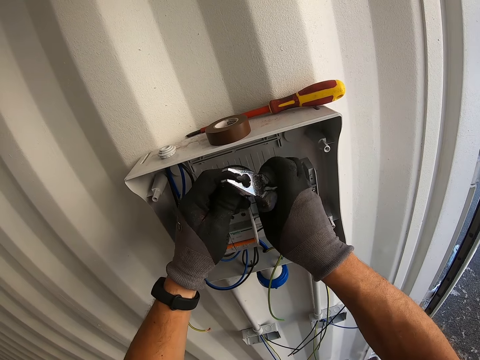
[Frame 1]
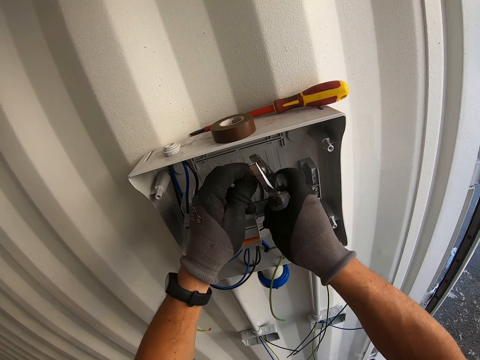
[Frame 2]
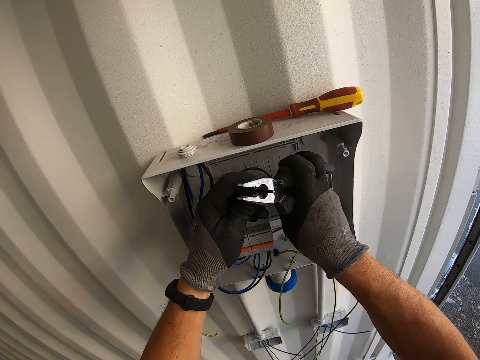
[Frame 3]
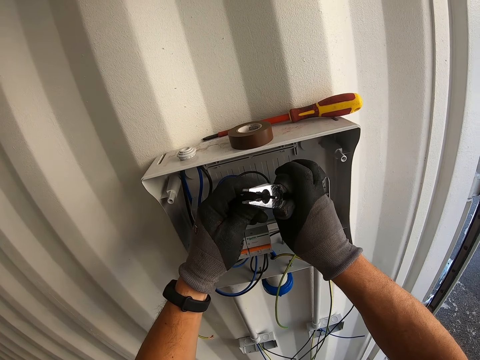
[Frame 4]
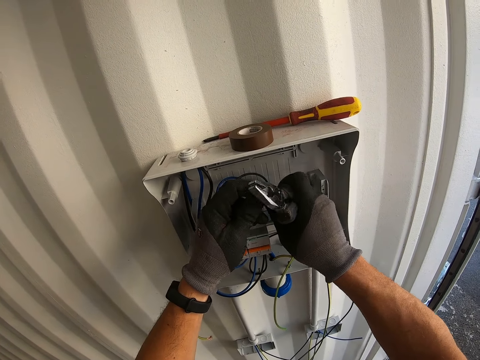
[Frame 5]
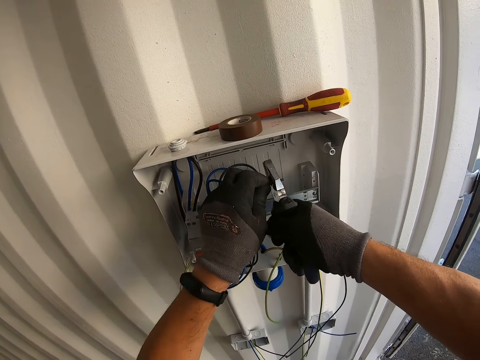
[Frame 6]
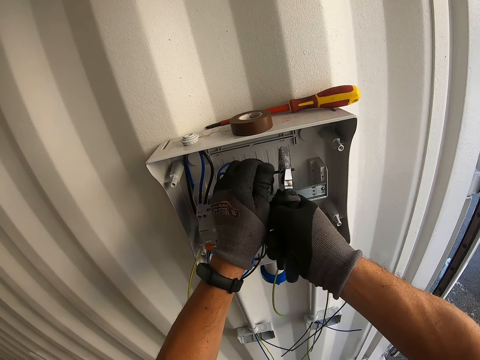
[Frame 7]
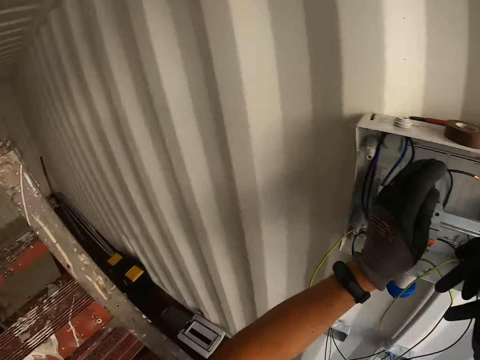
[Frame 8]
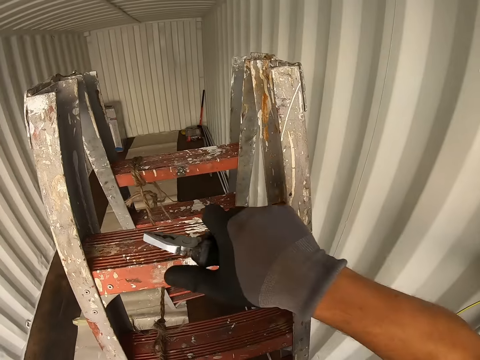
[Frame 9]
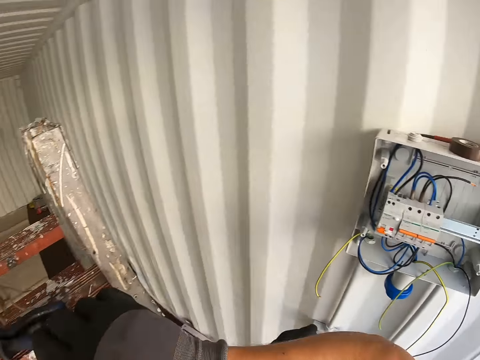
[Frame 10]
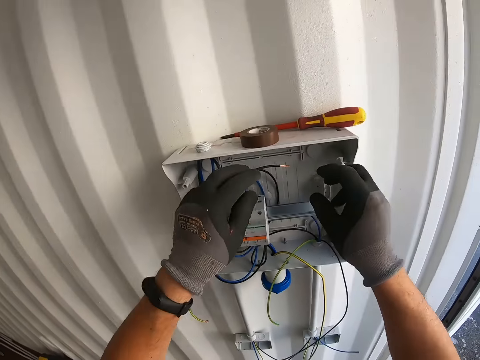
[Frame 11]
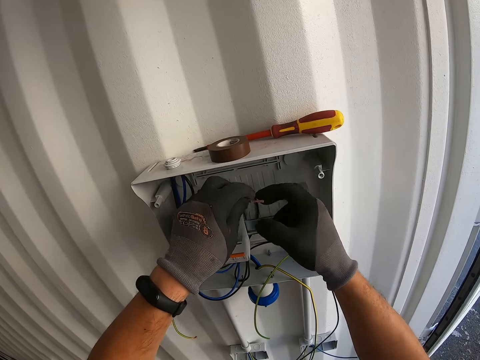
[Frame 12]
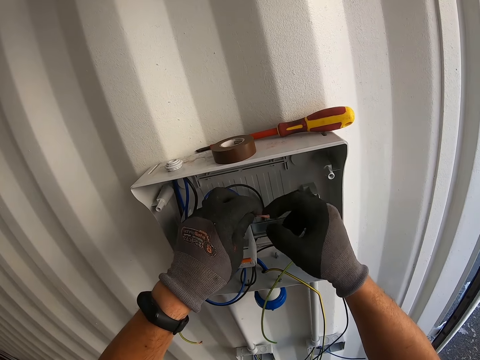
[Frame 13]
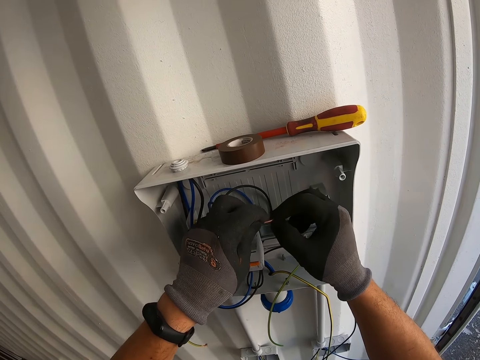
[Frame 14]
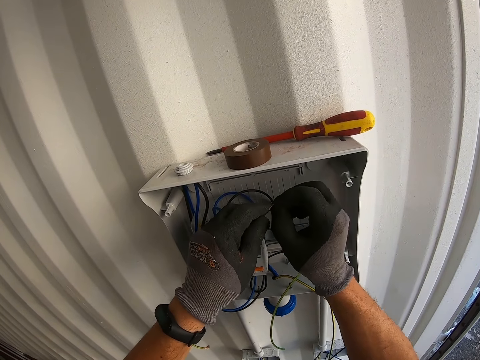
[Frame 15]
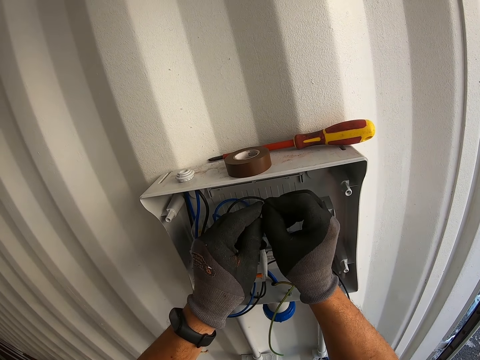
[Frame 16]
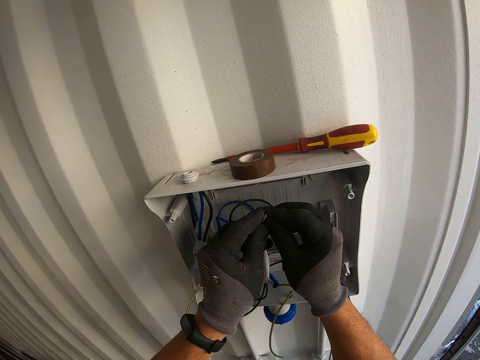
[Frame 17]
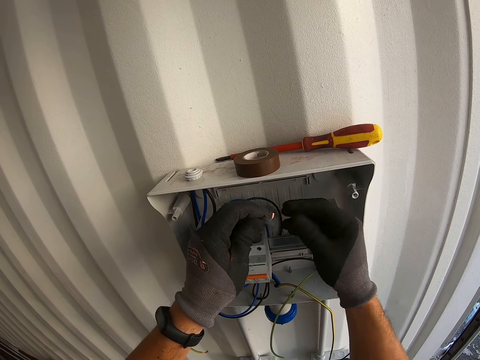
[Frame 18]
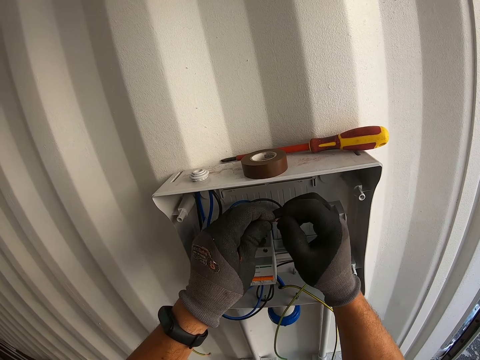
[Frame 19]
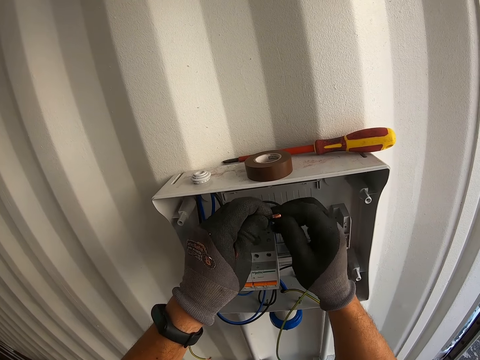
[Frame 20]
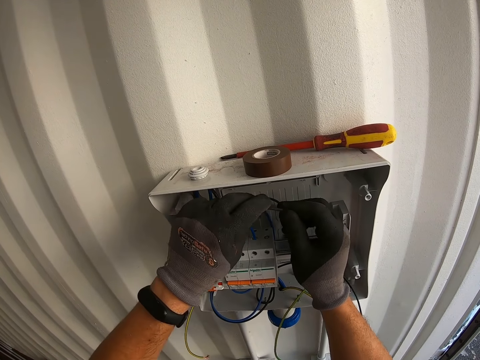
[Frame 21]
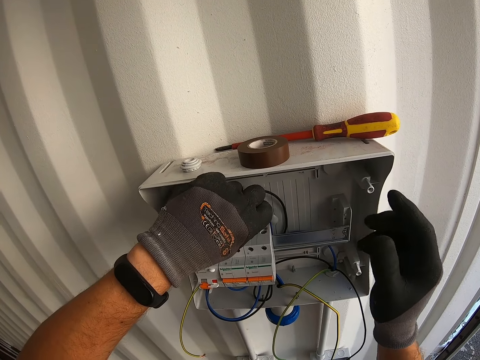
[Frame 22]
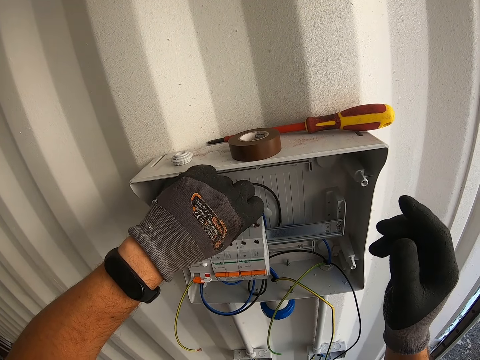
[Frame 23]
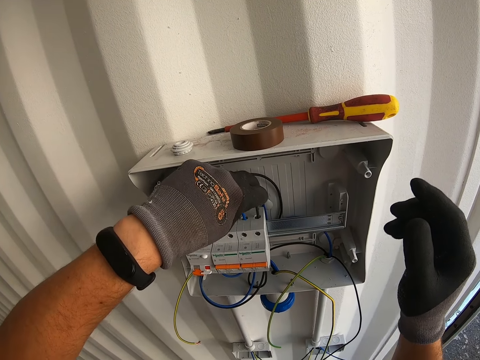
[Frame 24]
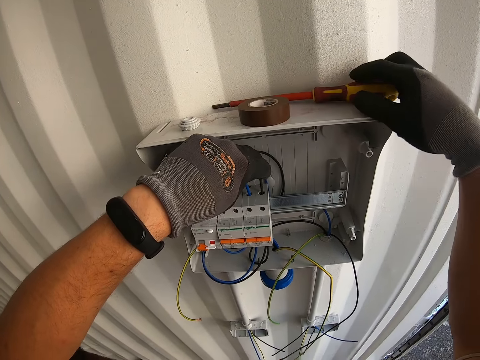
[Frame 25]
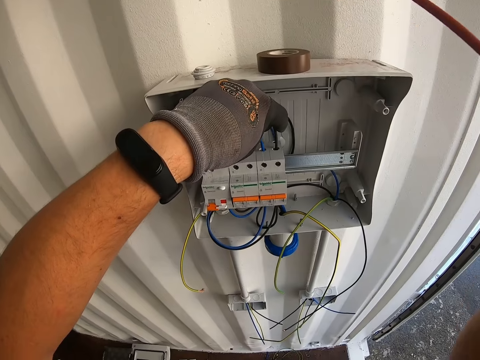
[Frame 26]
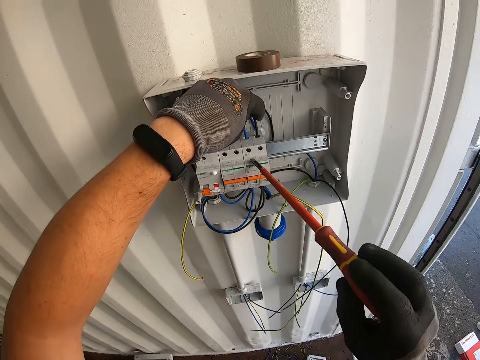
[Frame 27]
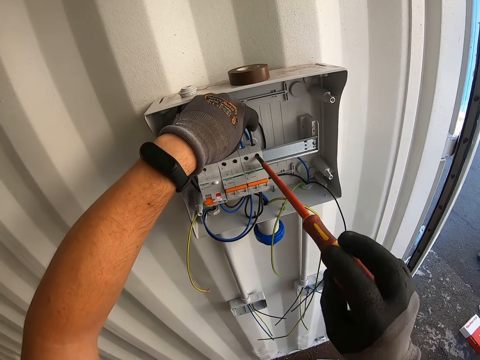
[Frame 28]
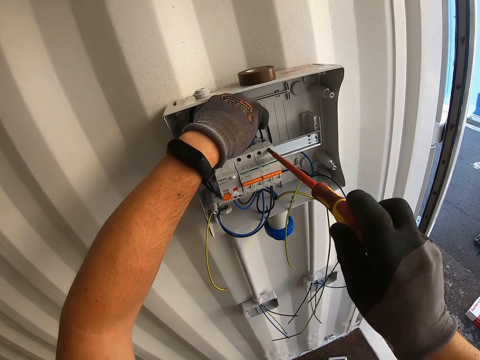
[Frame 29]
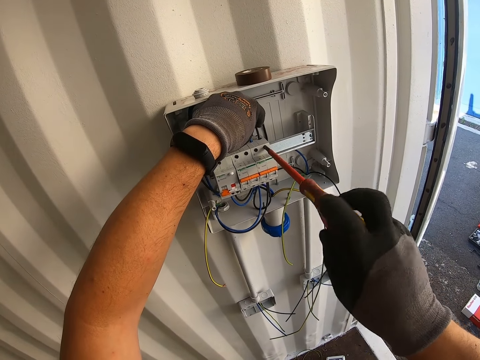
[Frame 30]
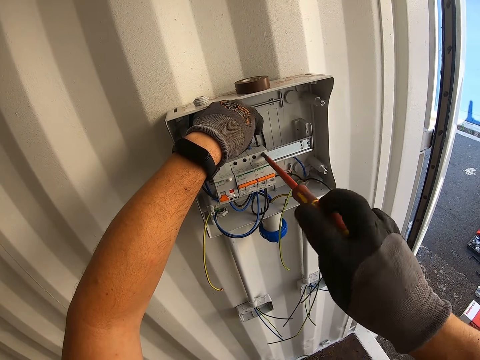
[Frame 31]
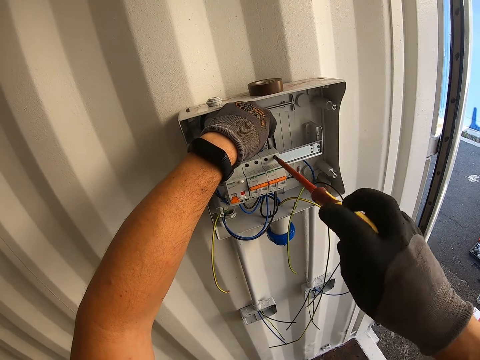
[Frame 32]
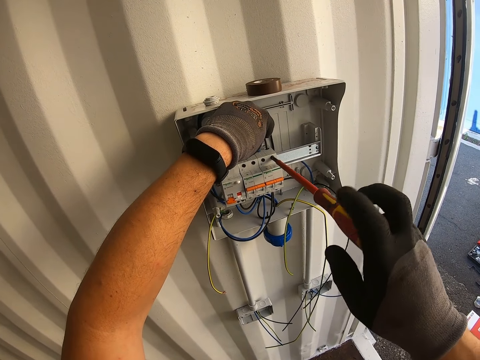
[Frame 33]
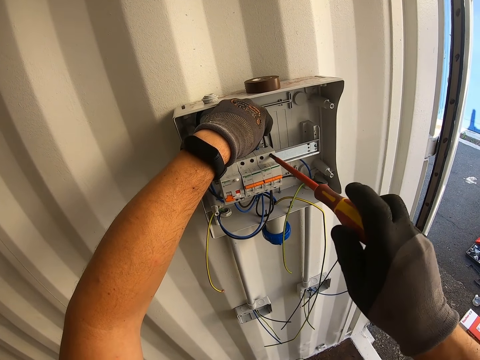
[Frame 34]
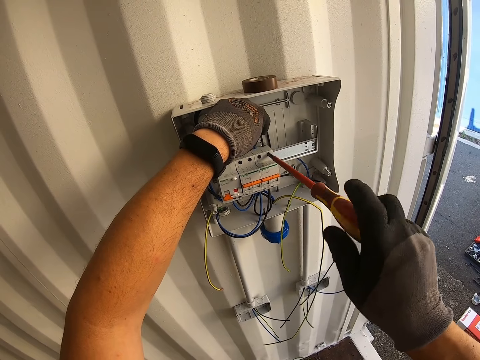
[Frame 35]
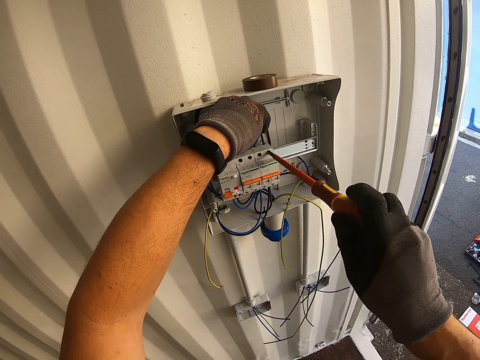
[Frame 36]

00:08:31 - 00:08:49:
The camera wearer cuts the cable with the pliers. They put the pliers down, fold the wire, and plug the wire in the power cutout box. They fix the cable in the electric panel. They pick up the screwdriver. They screw the bolts with the screwdriver.

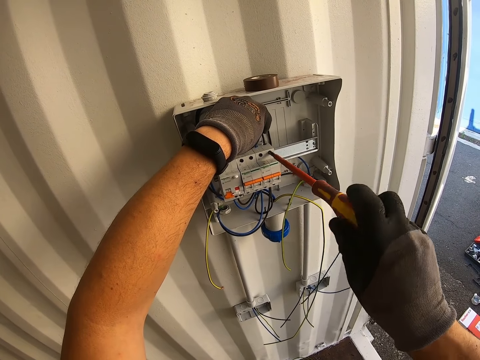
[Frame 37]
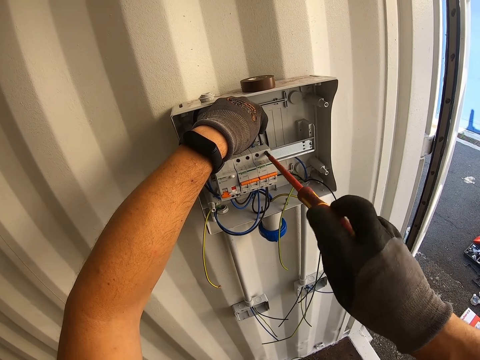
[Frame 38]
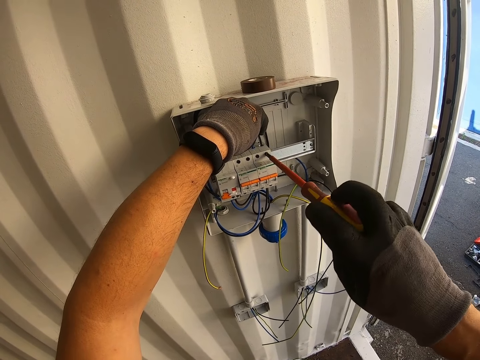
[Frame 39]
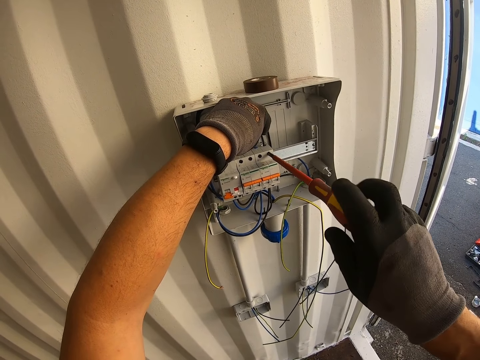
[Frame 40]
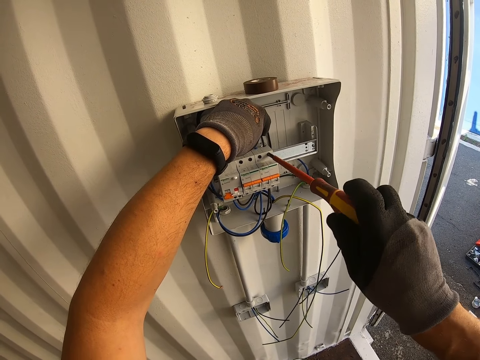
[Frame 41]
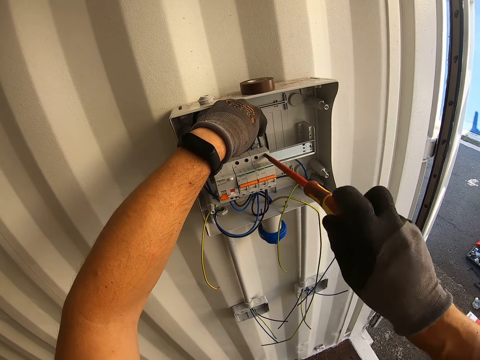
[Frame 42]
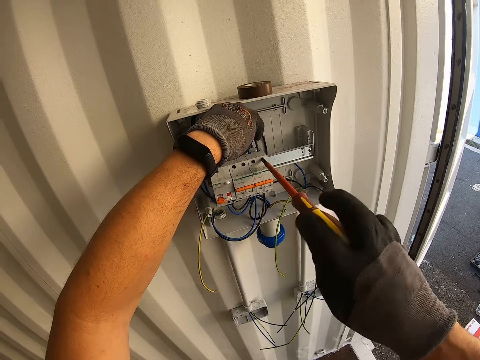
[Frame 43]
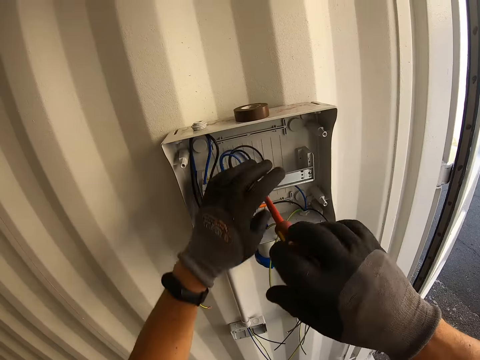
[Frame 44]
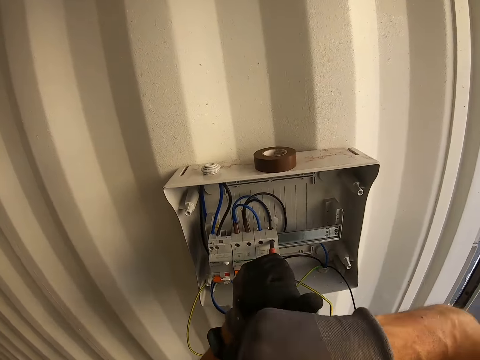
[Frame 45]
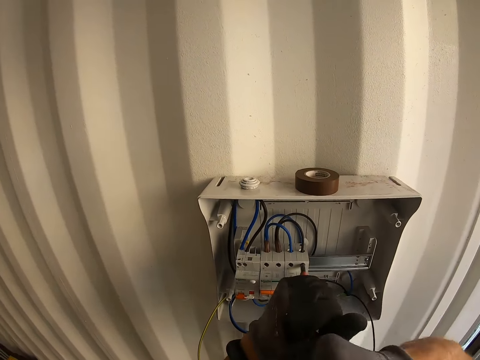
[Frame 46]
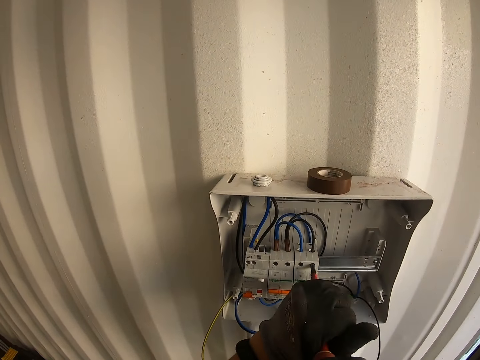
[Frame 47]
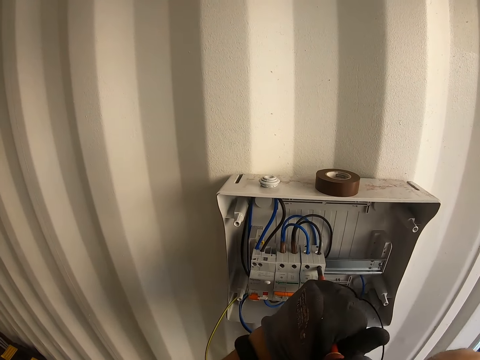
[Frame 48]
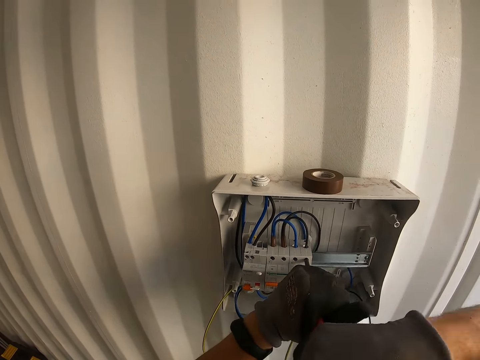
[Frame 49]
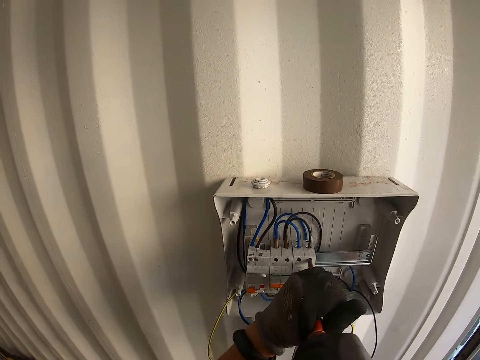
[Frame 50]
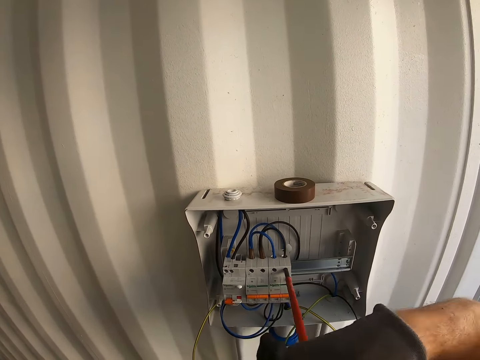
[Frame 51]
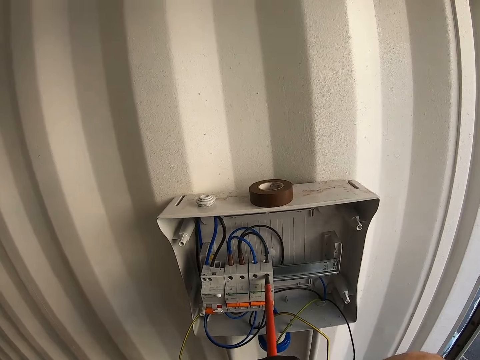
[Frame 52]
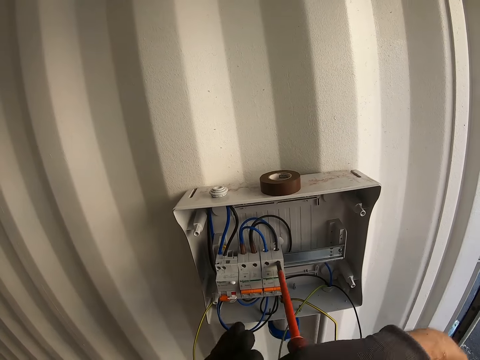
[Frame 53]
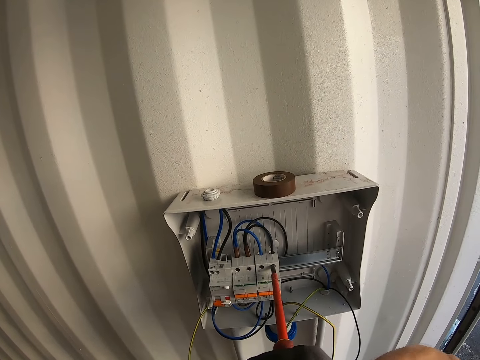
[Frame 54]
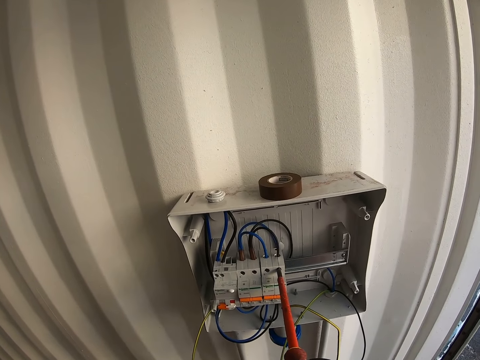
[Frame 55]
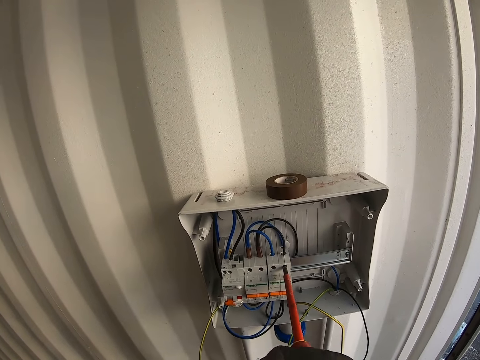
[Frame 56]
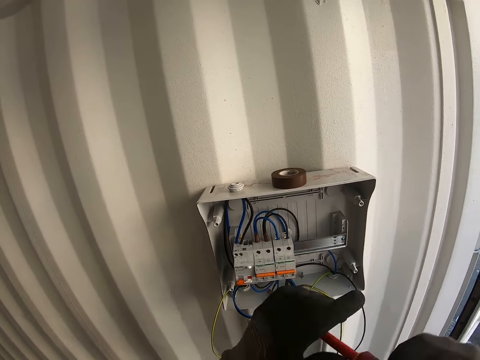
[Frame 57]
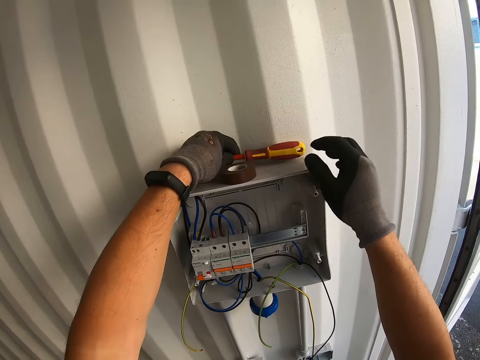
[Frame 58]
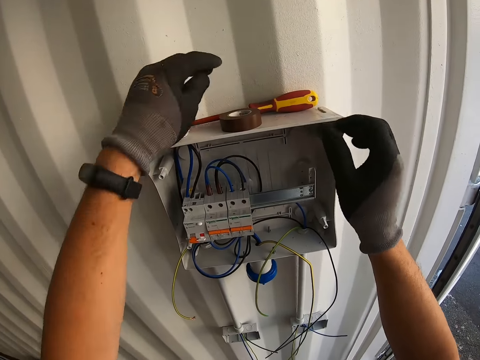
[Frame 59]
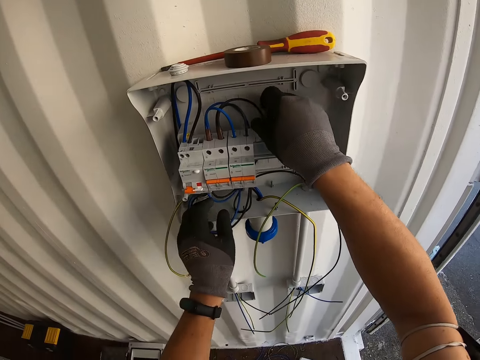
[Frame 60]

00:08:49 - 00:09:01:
The camera wearer puts the screwdriver down.
